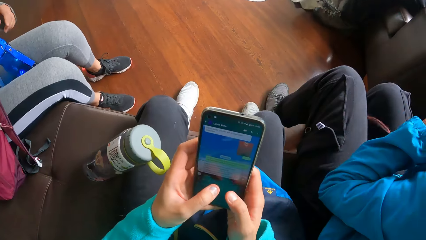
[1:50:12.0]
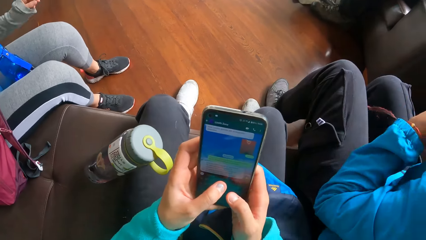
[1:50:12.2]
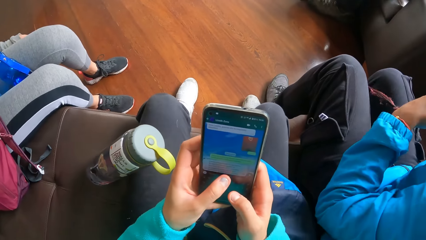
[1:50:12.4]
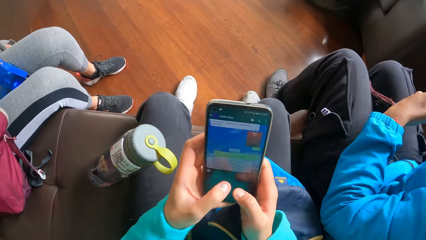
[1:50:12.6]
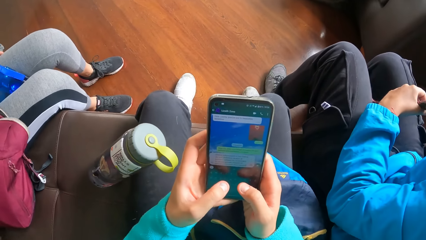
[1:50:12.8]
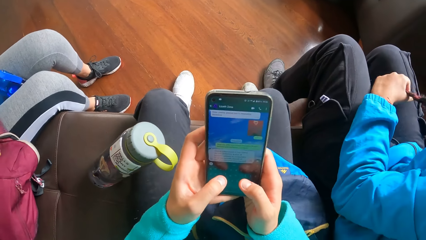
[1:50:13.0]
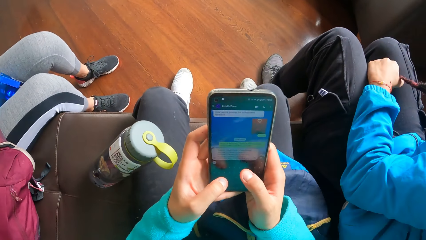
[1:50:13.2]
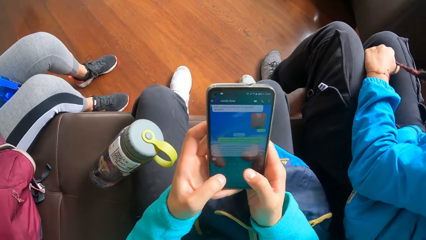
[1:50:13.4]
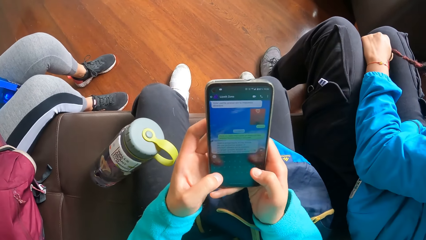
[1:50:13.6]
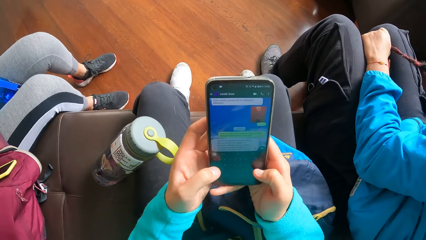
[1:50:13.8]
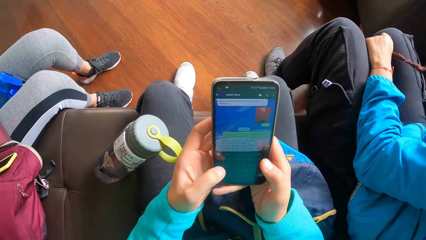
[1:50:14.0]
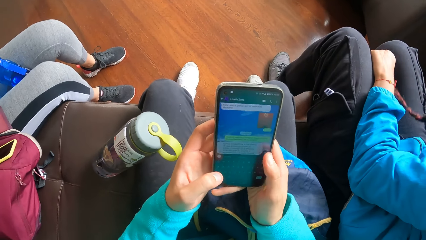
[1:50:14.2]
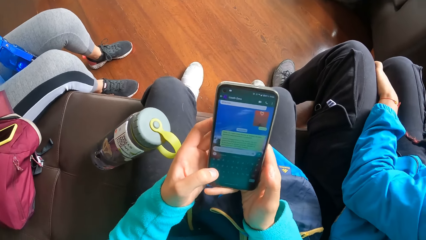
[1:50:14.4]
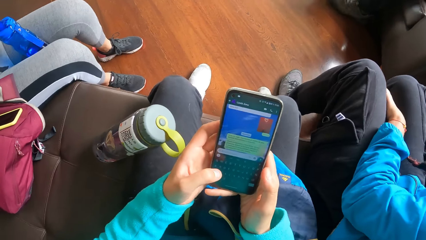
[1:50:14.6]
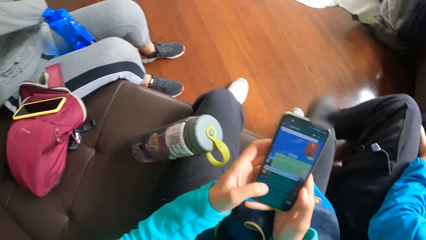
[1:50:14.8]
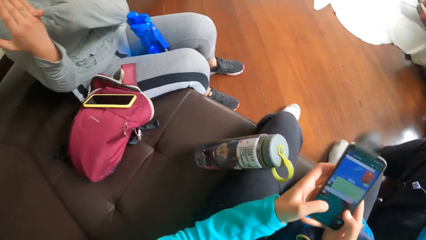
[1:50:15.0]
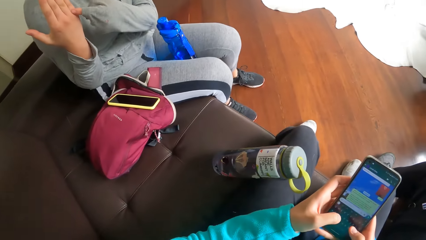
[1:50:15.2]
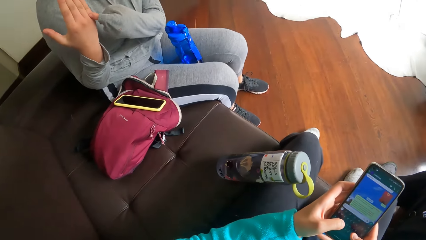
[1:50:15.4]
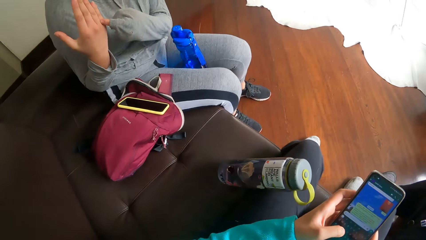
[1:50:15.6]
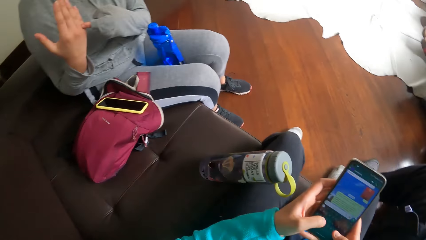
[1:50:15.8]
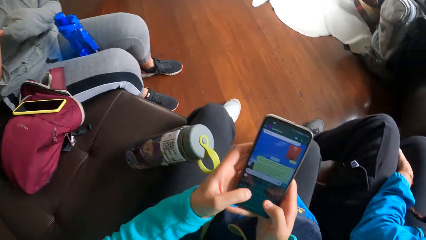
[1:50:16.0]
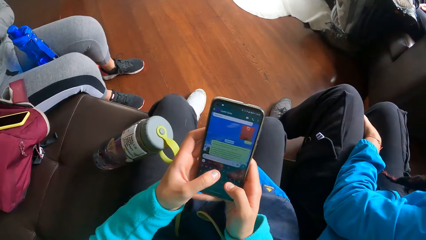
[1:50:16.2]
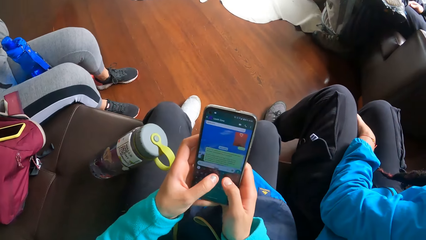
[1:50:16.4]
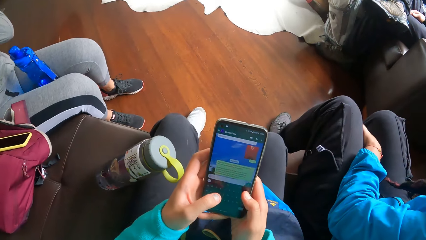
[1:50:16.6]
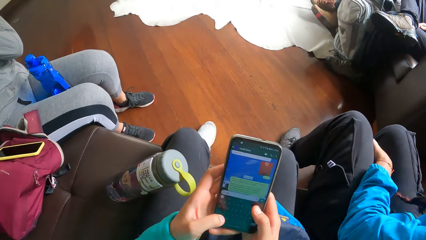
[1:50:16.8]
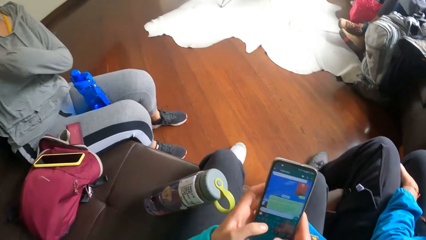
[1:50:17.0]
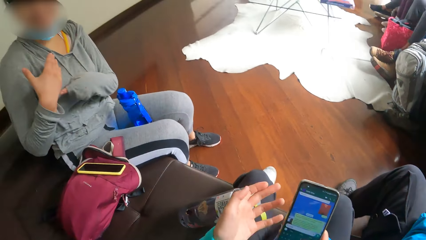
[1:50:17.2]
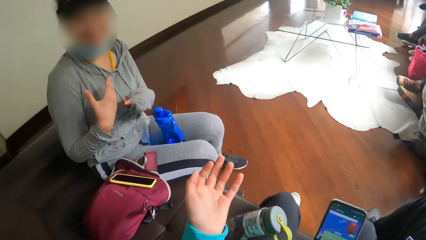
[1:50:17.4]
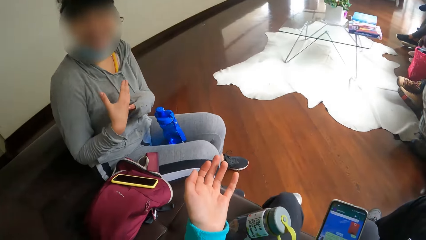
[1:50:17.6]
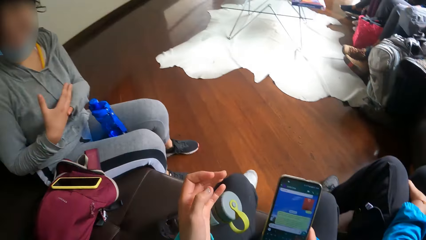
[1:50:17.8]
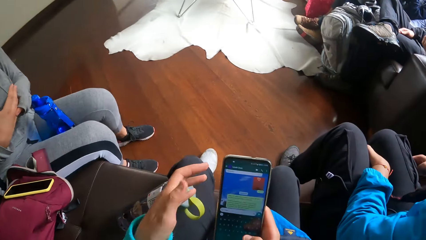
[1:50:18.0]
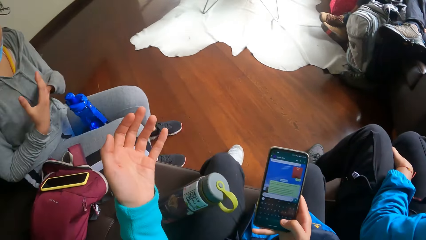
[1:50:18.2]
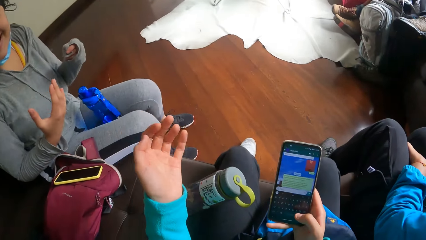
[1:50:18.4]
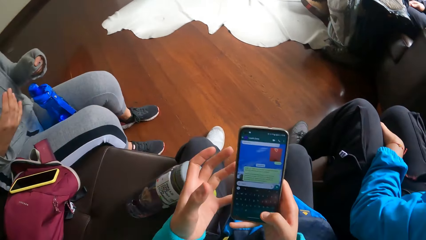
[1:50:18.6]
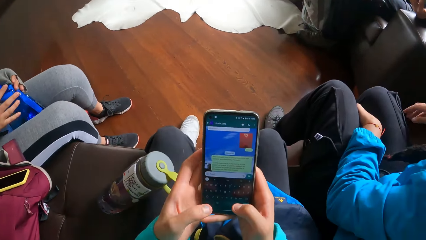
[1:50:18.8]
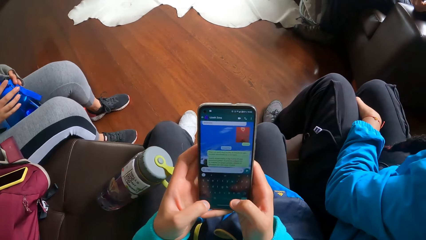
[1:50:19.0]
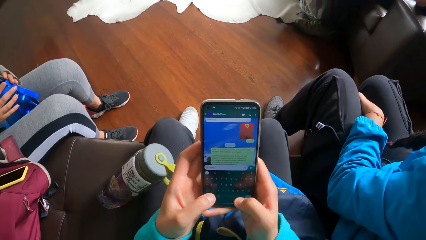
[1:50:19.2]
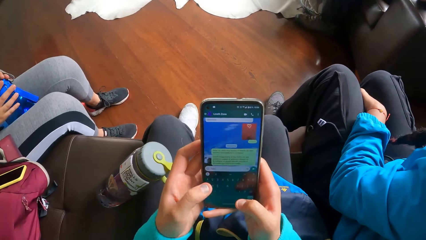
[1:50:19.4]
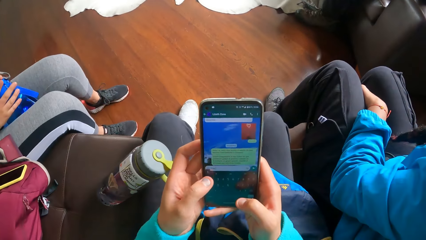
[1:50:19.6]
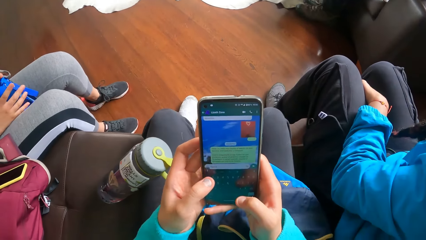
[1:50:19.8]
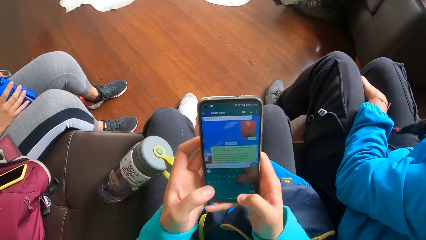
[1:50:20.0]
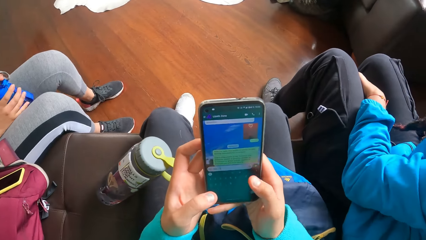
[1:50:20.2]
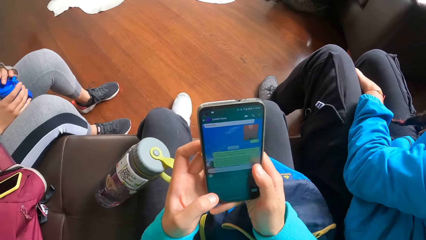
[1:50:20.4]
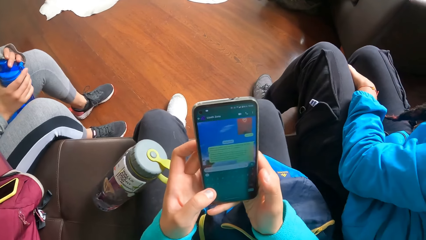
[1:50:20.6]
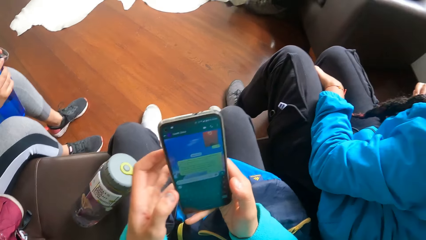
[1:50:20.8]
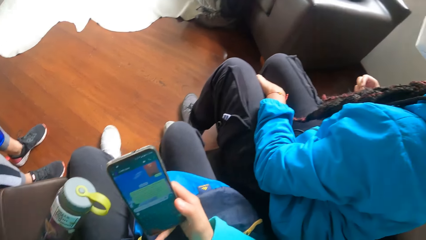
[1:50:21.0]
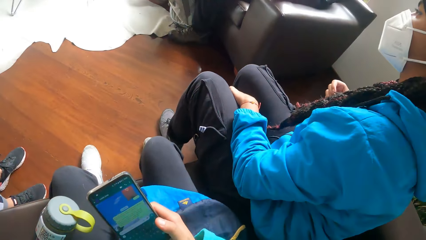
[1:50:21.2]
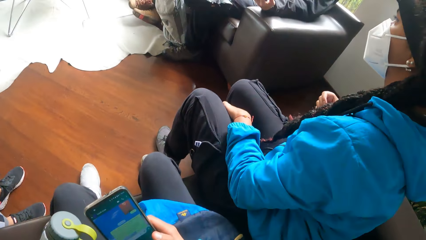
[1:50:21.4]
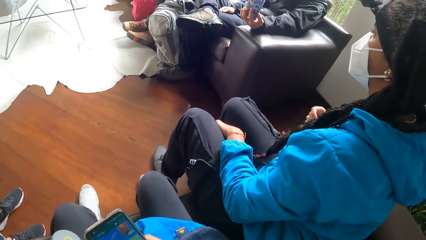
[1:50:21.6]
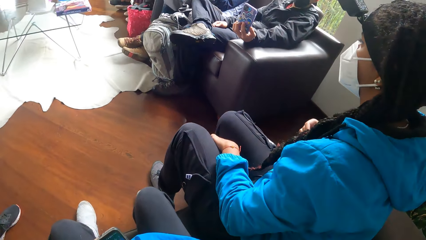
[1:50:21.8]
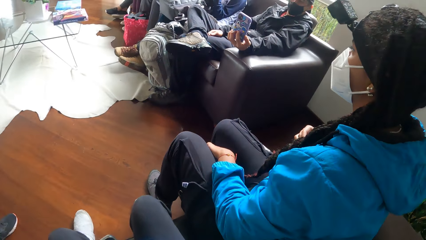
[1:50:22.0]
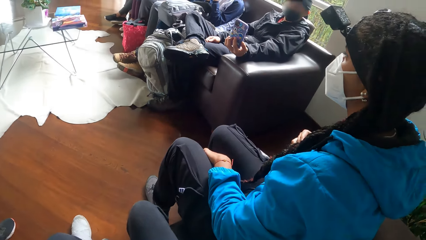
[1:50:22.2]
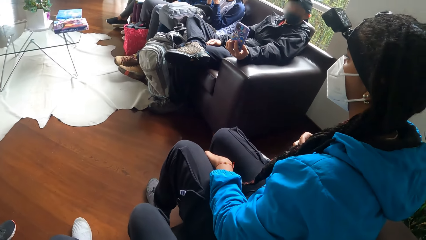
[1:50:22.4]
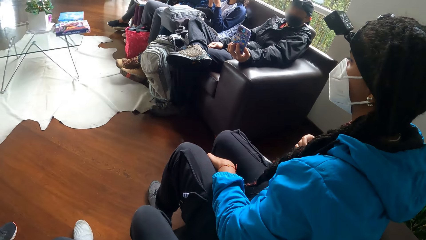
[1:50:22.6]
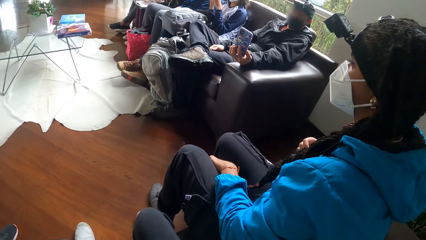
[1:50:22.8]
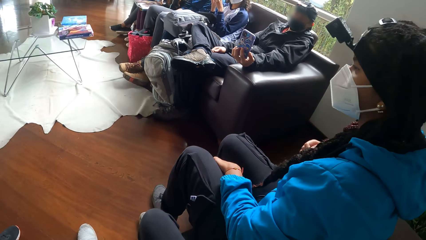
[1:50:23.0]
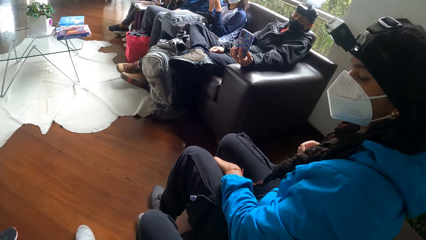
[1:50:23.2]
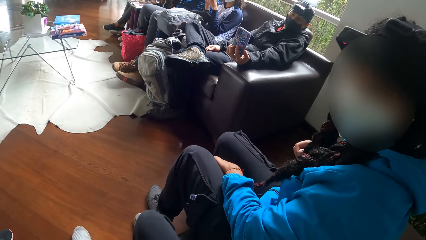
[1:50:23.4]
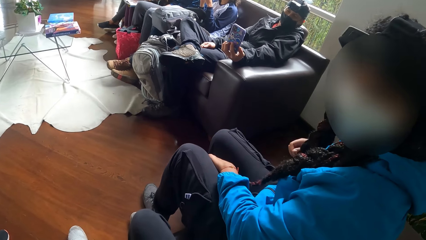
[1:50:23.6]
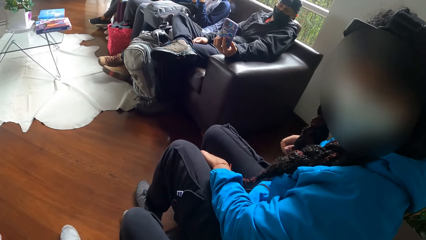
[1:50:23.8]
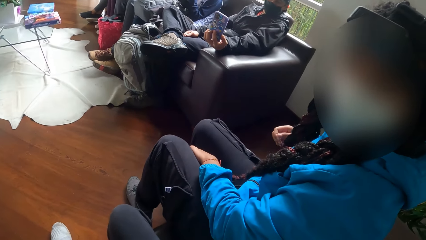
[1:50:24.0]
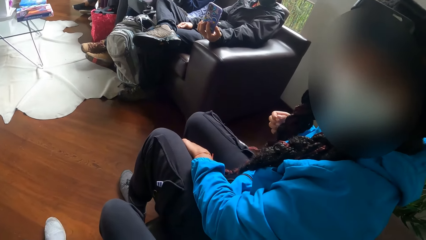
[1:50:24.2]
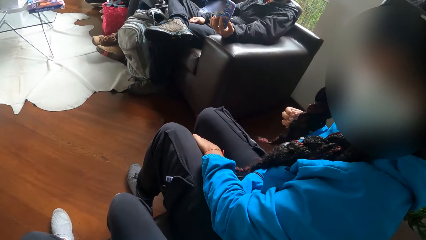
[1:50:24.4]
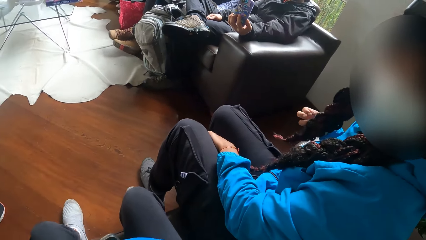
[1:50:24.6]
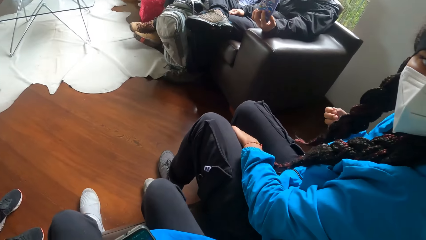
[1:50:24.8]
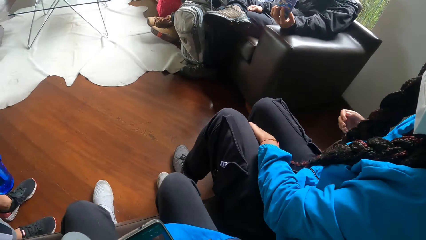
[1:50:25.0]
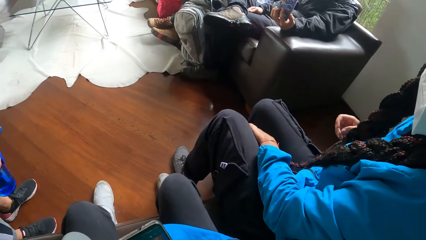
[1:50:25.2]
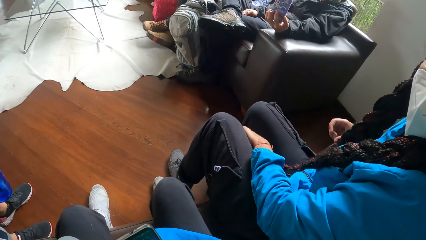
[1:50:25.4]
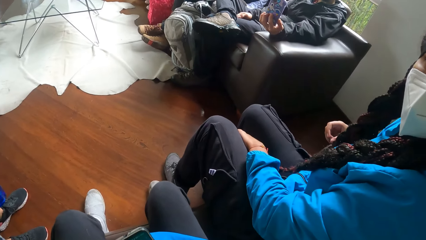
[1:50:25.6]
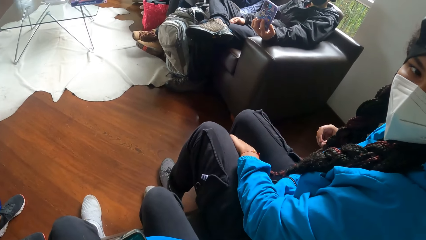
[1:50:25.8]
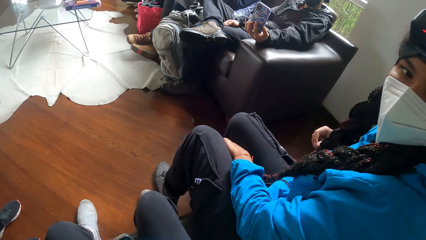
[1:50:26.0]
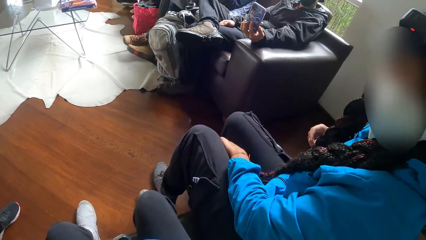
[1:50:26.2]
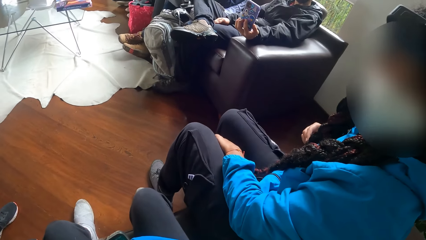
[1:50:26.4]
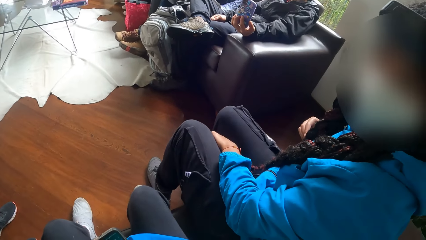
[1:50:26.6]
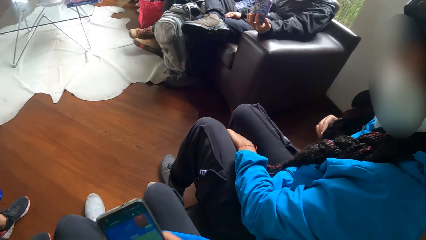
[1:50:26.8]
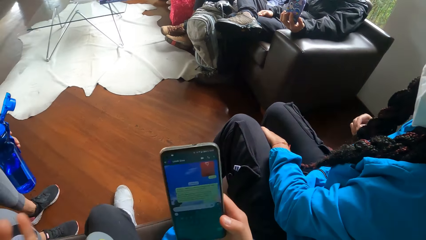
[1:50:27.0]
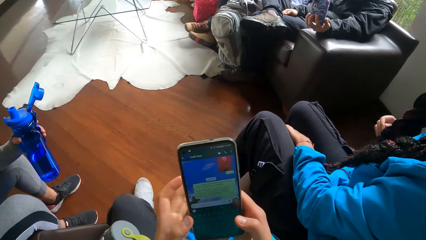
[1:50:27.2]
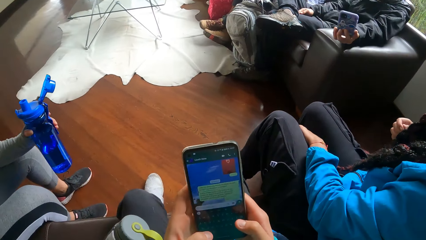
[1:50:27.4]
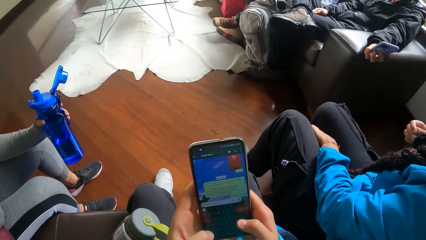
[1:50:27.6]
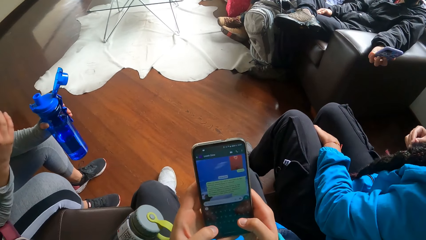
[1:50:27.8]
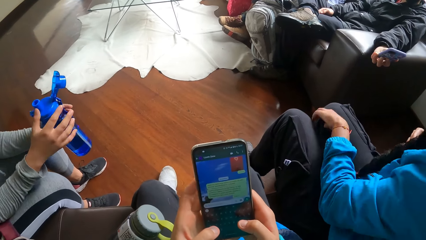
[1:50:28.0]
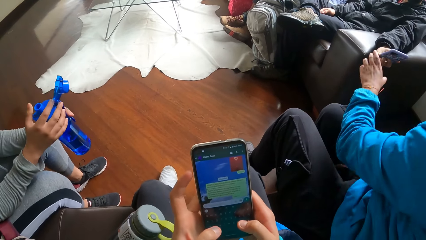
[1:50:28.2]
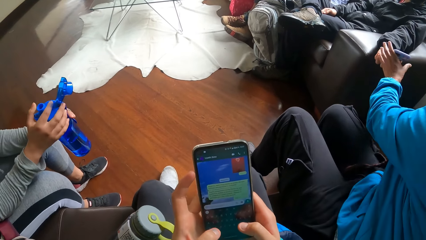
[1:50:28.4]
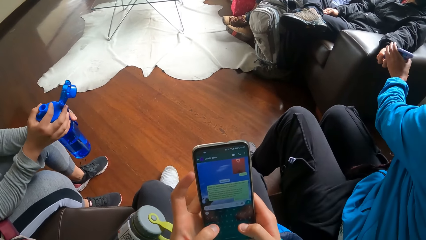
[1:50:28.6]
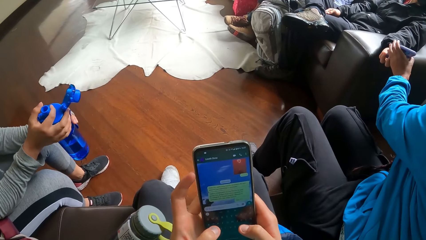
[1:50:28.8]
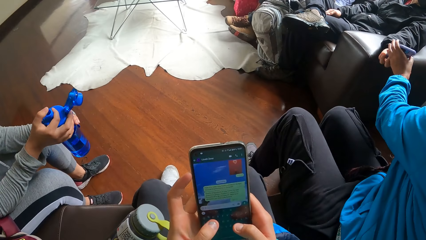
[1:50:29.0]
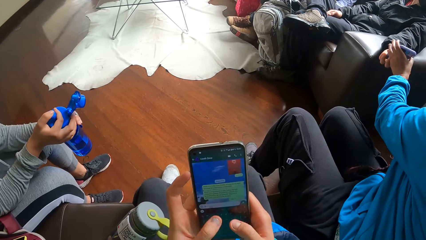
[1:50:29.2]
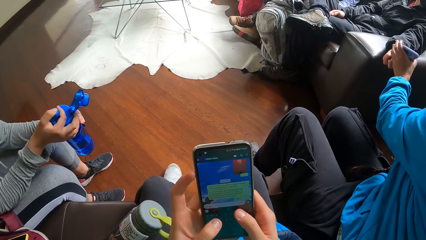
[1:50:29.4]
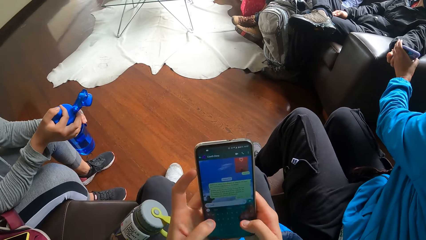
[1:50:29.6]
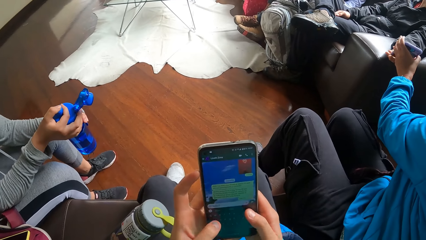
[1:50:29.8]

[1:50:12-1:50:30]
A woman drops a phone on a bag with her right hand. The camera wearer looks at a person. A man holds a phone in his left hand. The camera wearer looks at another person. Another woman touches the phone with her left hand. The first woman touches the lid of the blue water bottle with her right hand. The other person takes the phone from a third person.
